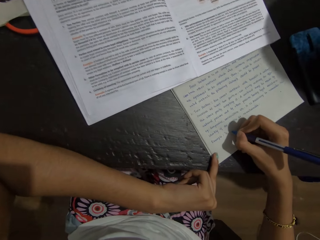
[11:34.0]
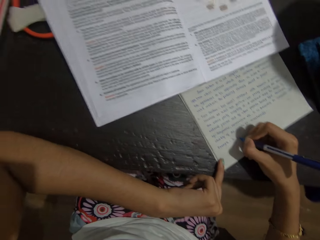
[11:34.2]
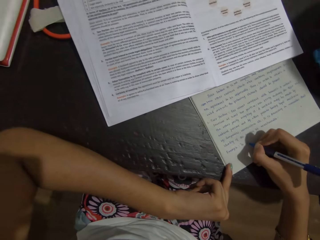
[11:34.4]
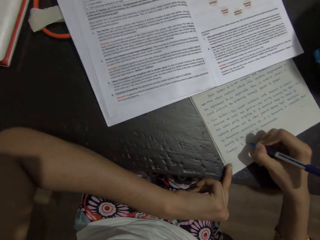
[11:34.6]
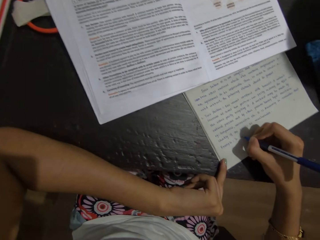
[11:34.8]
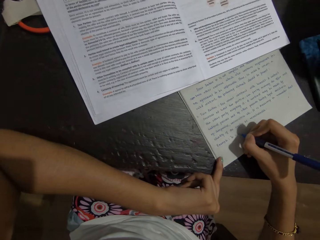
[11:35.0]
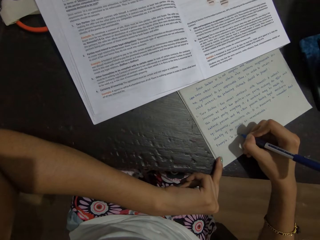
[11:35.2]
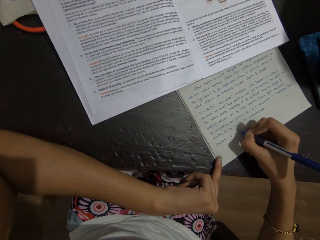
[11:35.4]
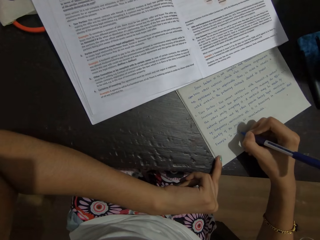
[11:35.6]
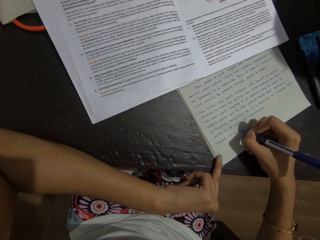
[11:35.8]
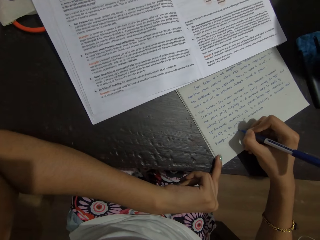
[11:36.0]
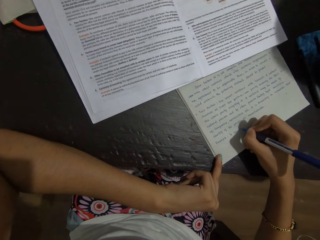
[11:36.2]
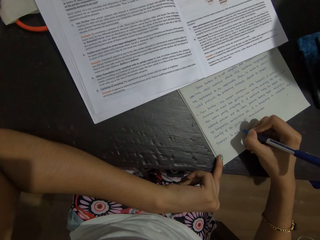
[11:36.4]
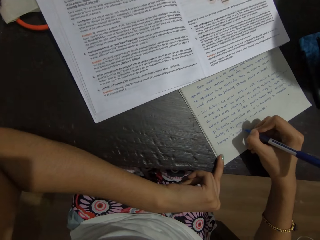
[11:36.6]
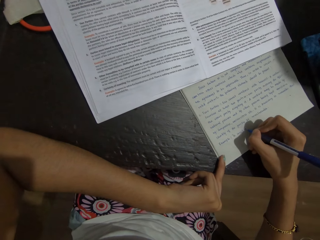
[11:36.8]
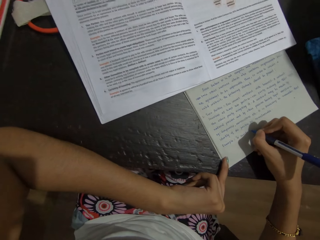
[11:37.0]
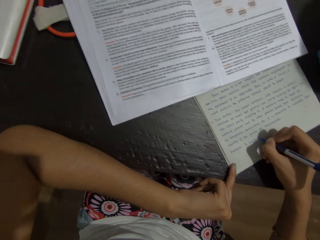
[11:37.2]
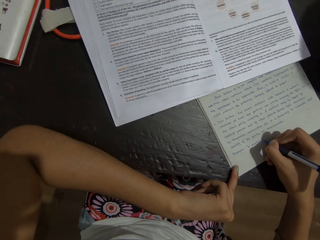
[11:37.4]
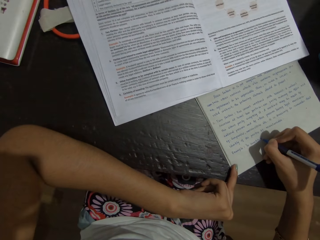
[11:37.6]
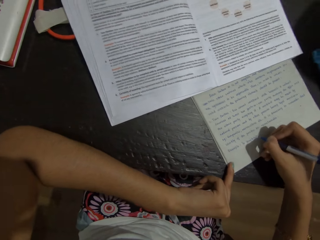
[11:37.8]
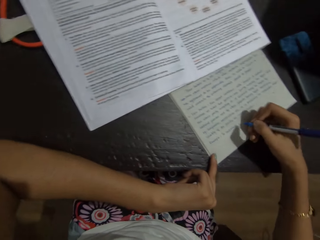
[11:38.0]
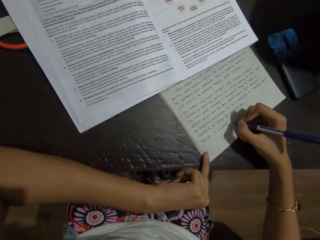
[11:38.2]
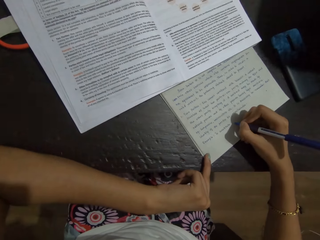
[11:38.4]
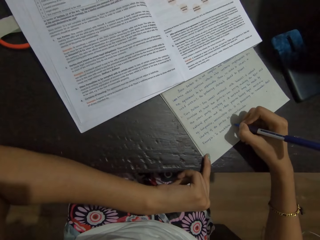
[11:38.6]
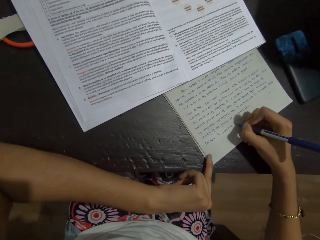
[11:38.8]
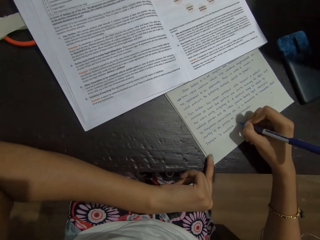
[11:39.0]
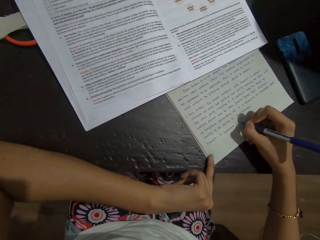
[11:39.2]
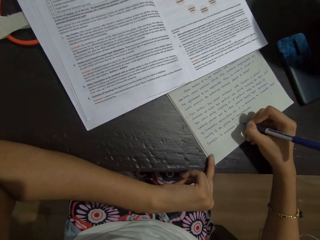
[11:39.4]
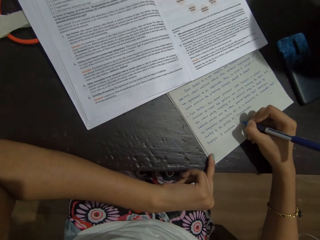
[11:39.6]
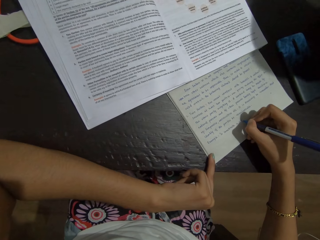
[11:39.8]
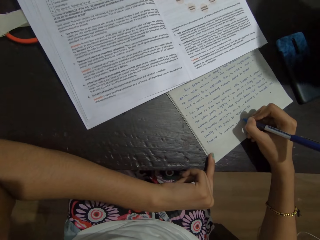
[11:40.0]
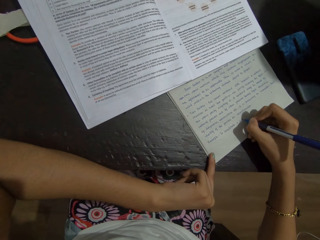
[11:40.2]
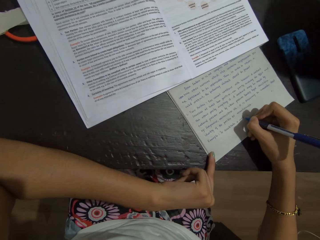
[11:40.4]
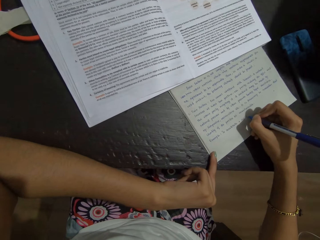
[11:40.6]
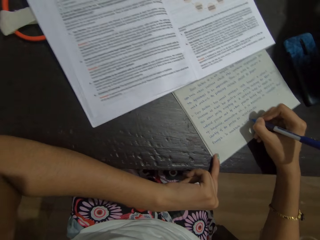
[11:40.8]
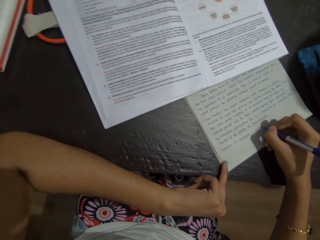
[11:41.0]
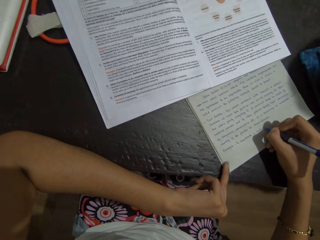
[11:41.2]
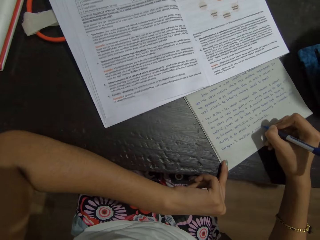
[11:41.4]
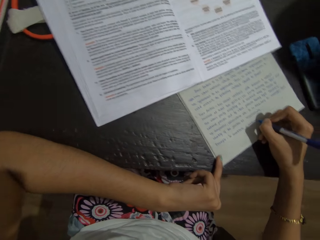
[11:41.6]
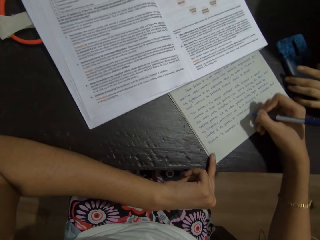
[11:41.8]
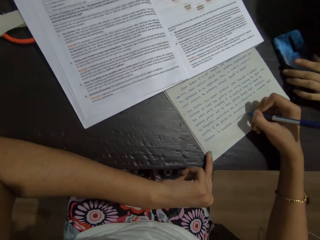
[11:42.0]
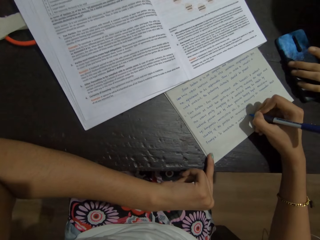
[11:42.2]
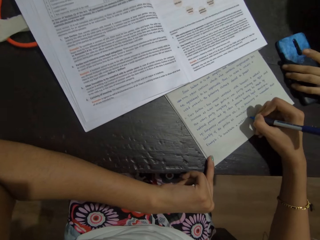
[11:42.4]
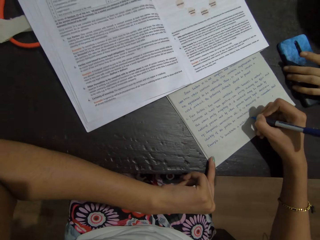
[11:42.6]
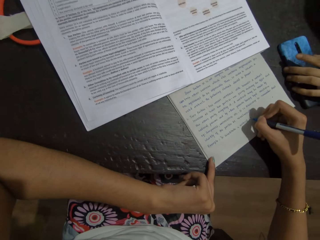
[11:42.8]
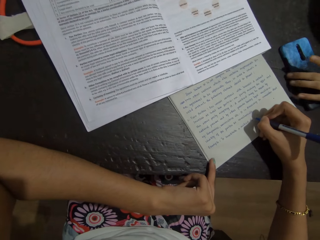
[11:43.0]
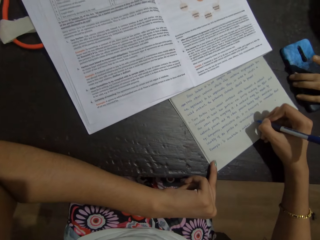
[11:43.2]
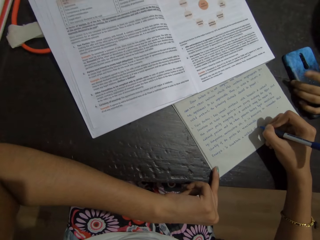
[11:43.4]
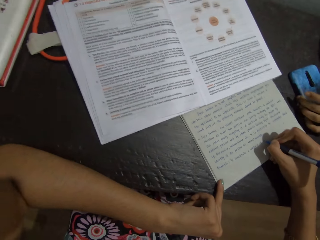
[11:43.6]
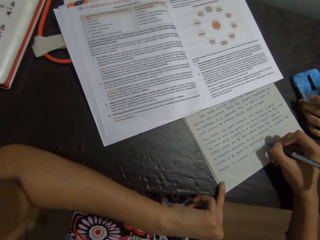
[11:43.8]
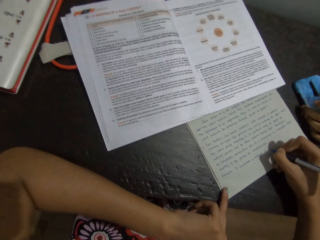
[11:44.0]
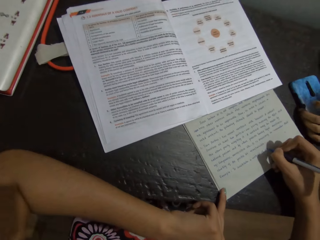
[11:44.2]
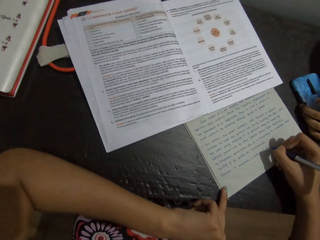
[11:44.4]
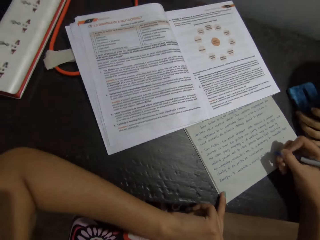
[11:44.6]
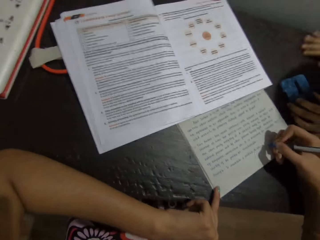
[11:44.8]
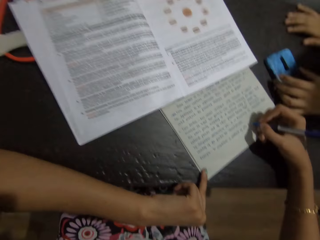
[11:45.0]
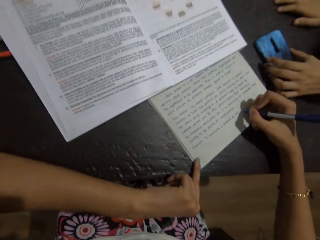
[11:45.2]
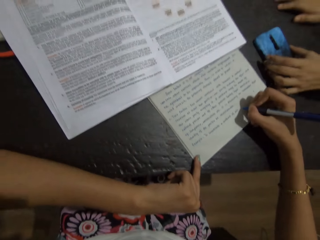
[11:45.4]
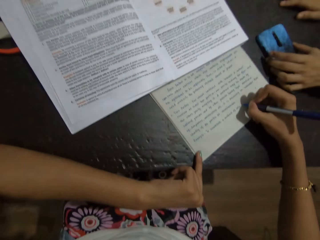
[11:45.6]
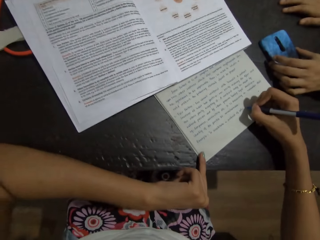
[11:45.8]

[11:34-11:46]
The camera wearer looks at the book.

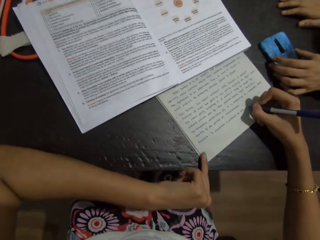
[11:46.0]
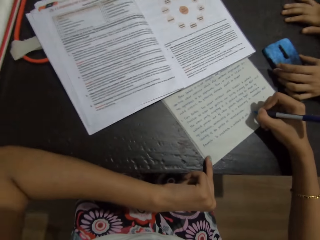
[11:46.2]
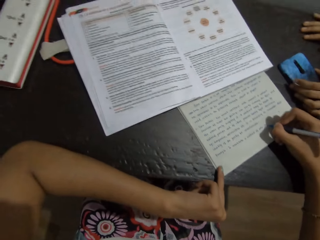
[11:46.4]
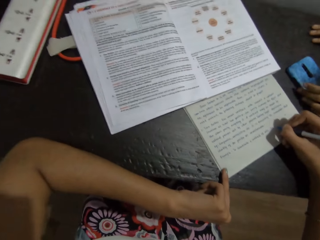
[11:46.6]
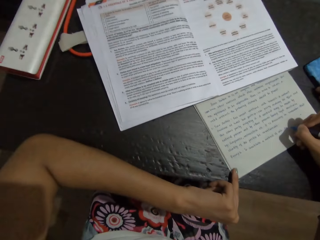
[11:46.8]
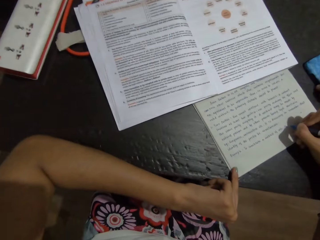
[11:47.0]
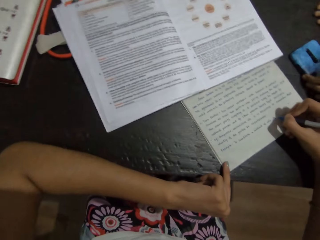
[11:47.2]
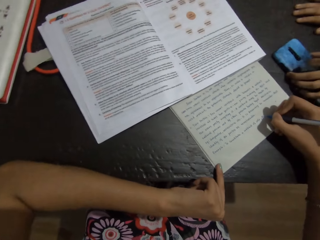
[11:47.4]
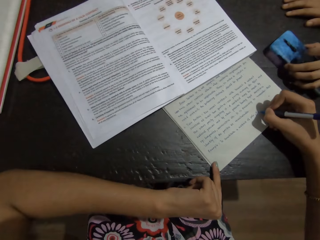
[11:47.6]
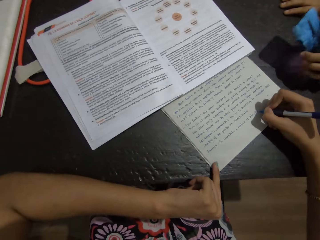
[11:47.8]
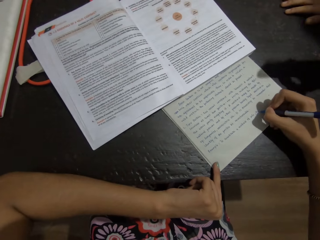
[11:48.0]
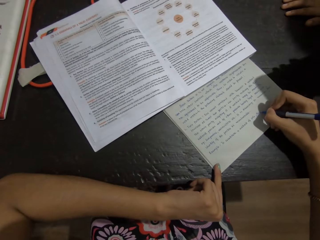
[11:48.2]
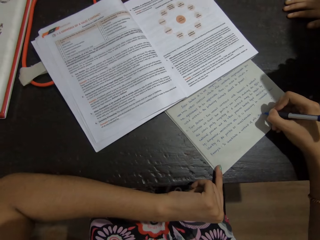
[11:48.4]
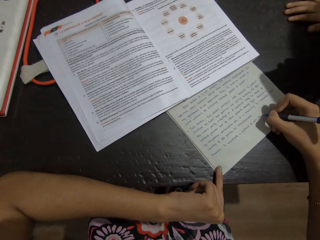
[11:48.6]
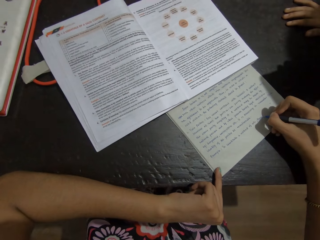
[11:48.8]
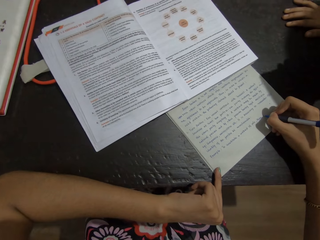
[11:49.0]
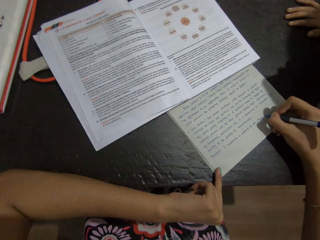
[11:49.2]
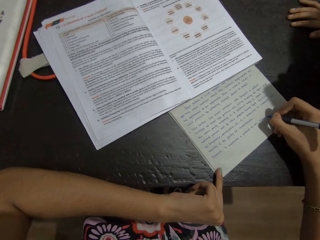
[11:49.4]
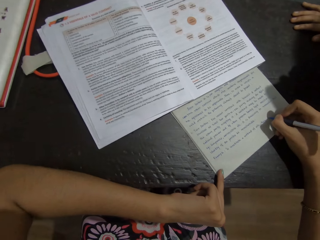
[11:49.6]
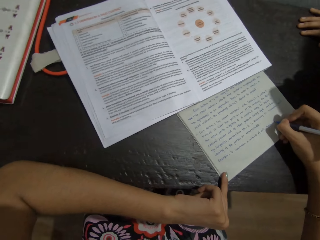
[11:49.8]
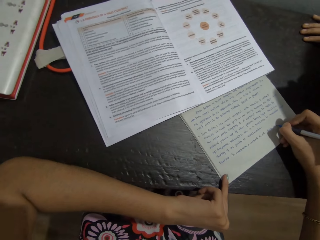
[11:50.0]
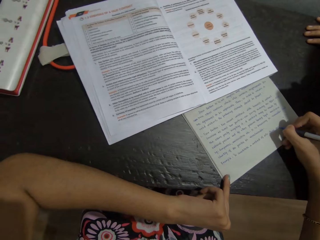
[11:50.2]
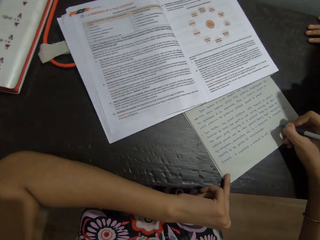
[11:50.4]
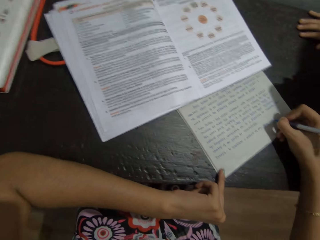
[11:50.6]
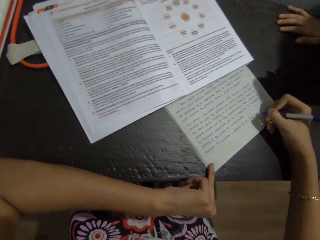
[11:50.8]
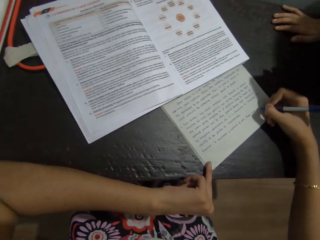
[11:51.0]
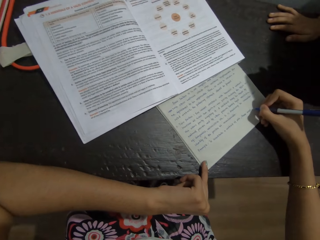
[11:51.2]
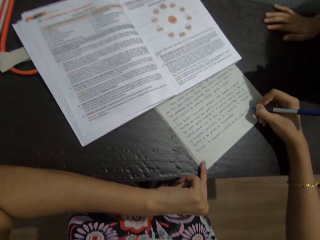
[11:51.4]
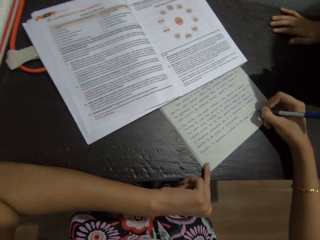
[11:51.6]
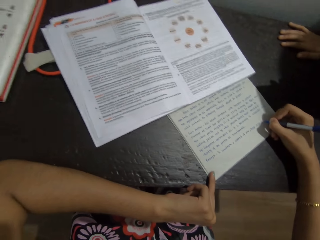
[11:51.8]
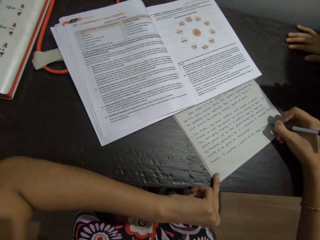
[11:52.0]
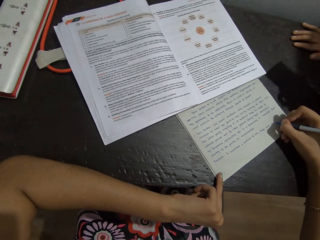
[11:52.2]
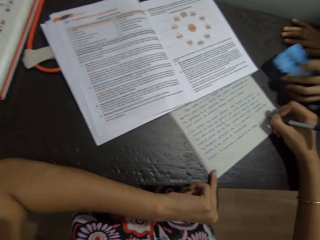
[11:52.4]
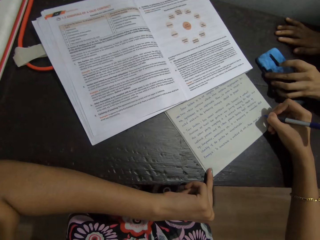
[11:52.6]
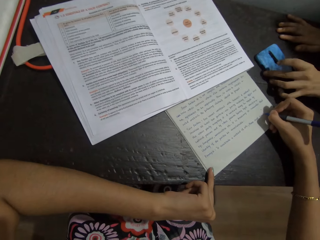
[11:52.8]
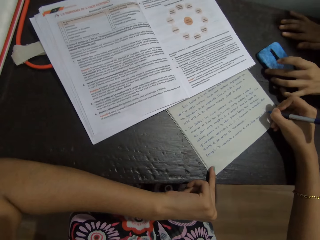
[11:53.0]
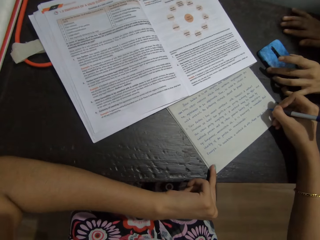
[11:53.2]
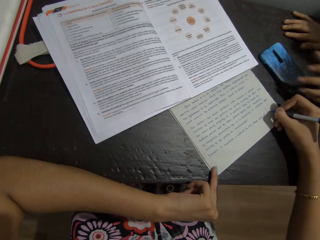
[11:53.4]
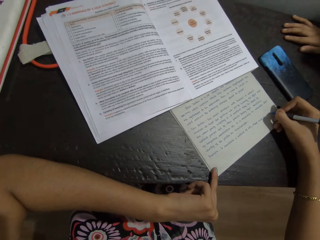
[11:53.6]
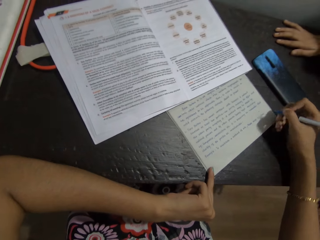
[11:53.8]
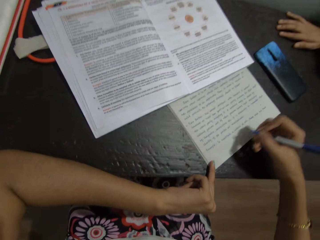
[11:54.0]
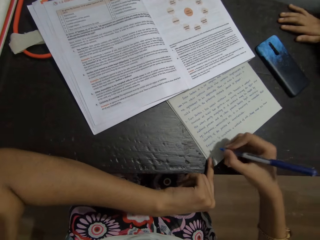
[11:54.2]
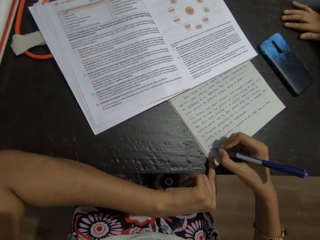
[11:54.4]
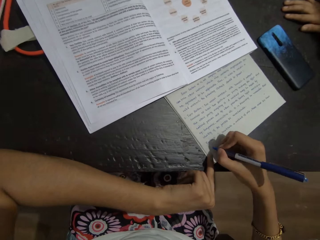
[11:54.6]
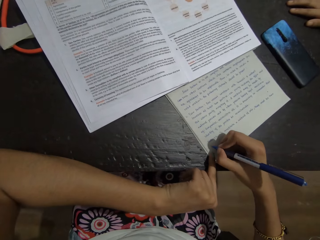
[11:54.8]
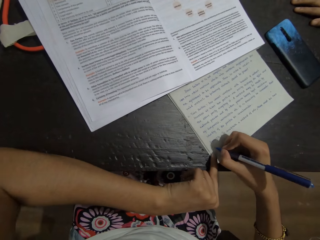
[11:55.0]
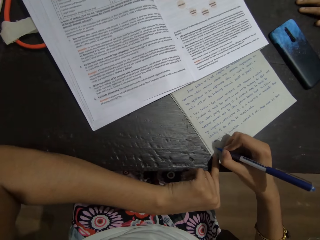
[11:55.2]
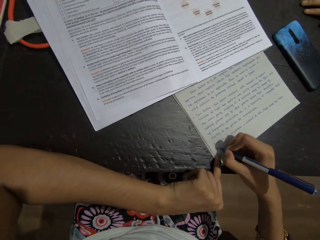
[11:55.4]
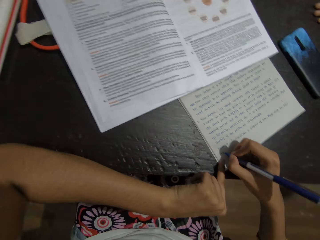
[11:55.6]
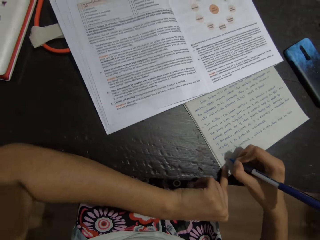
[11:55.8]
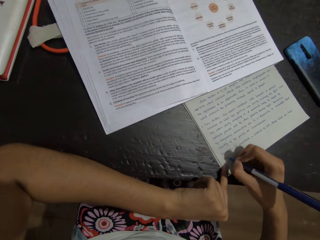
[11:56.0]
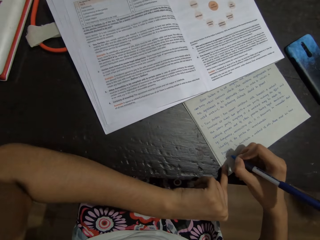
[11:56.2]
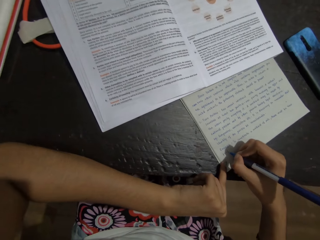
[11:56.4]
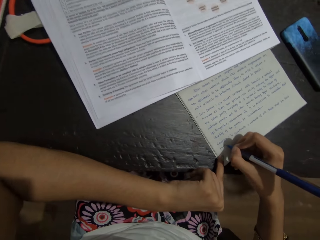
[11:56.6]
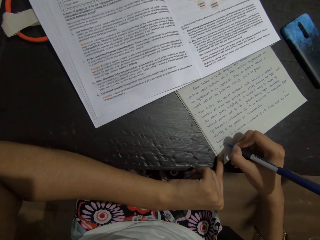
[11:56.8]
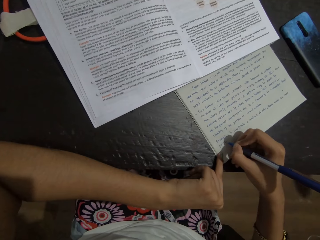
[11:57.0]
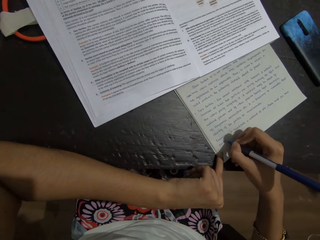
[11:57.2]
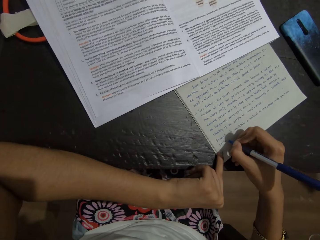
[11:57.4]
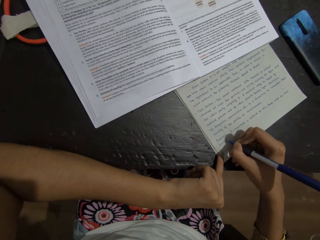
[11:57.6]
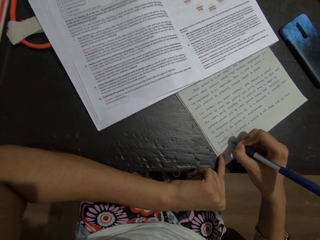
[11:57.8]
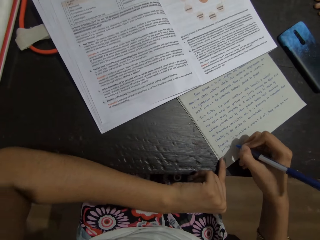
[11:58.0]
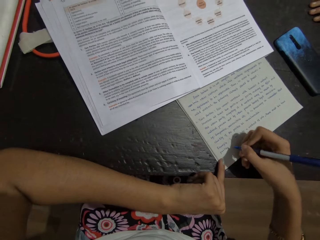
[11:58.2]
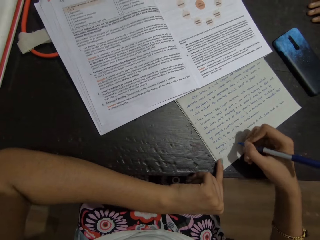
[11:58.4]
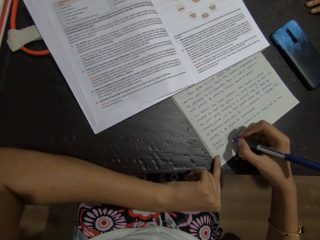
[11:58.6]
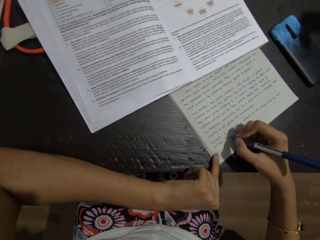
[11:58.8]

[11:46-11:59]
The camera wearer writes on the book using a pen in the right hand. They talk to a person. They look at the book.
